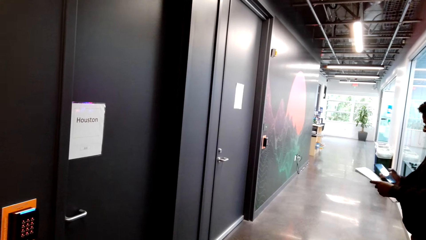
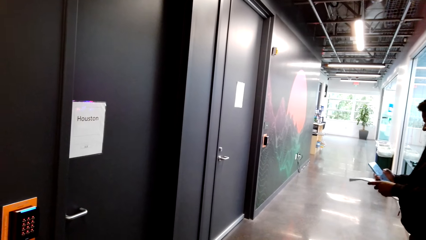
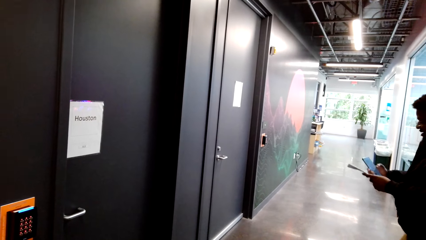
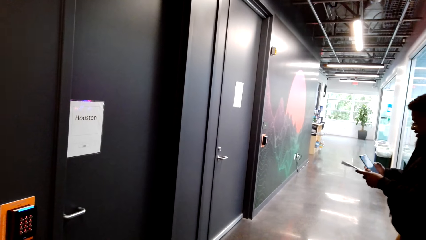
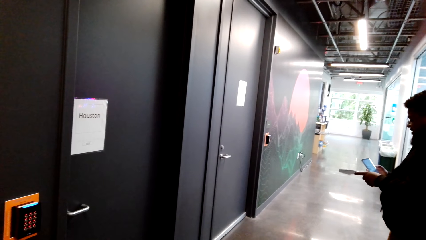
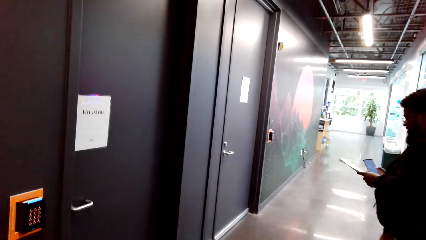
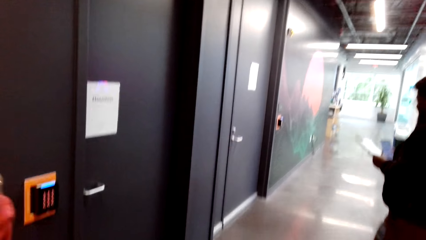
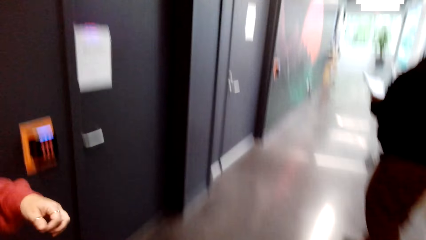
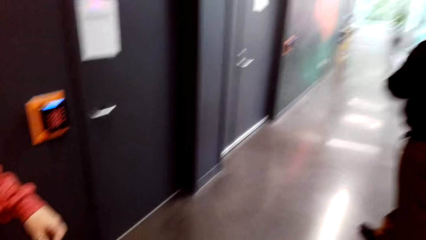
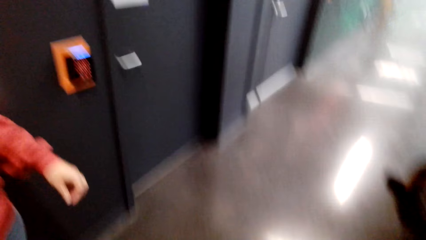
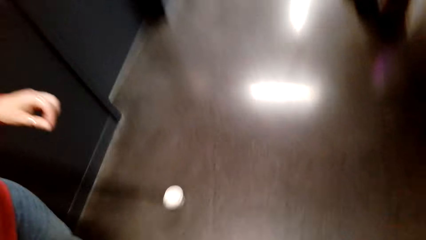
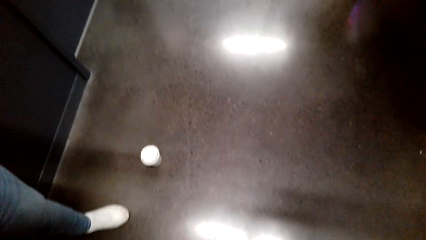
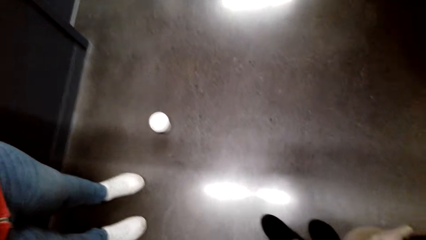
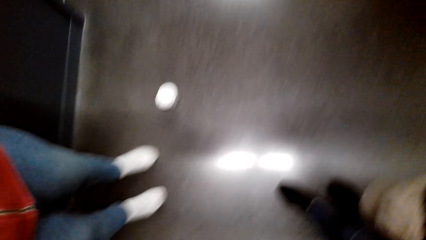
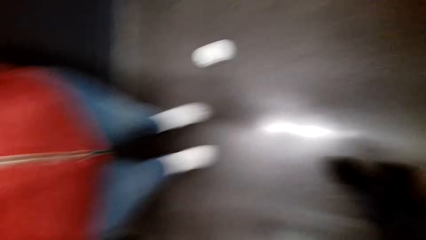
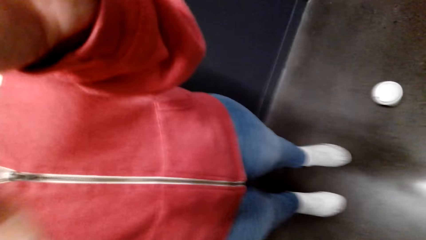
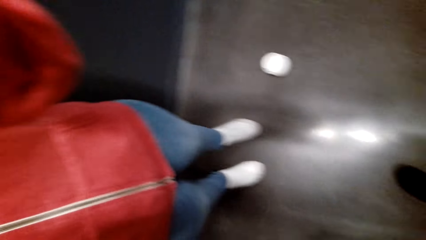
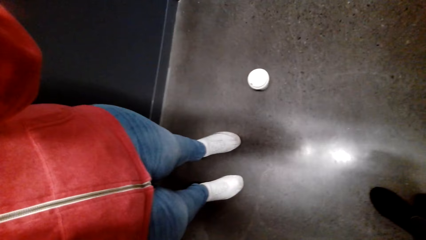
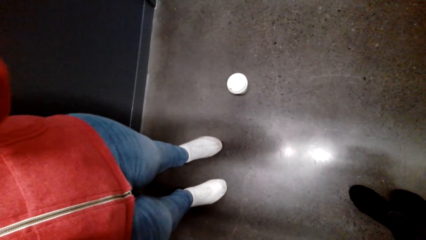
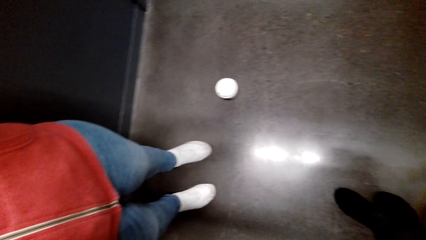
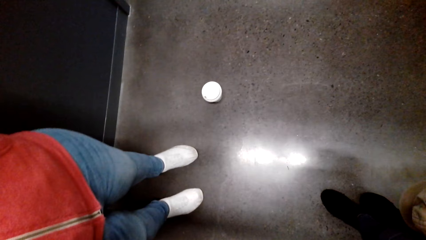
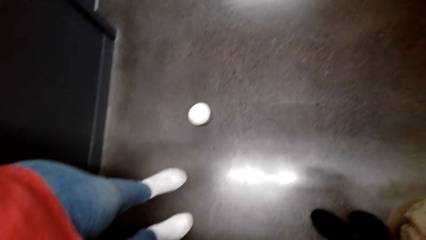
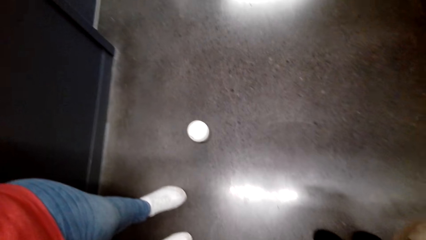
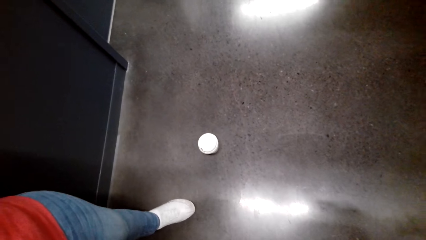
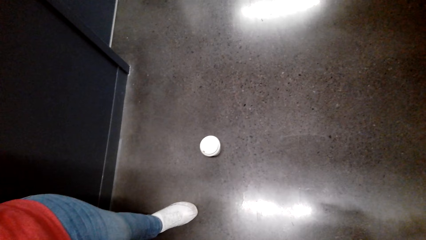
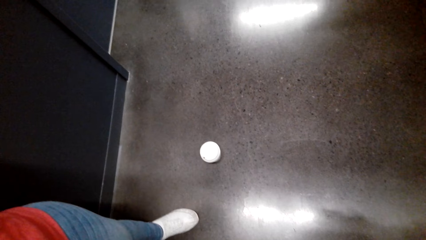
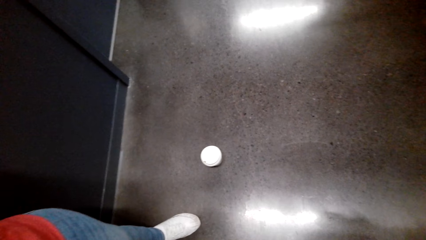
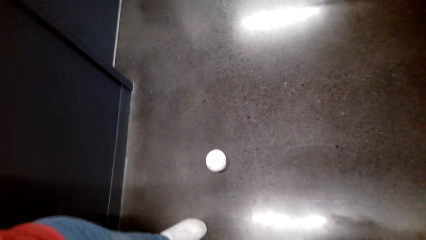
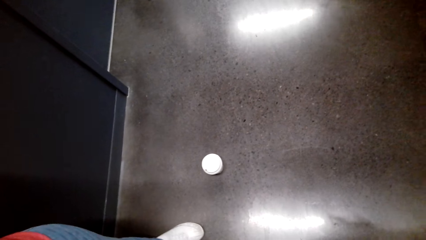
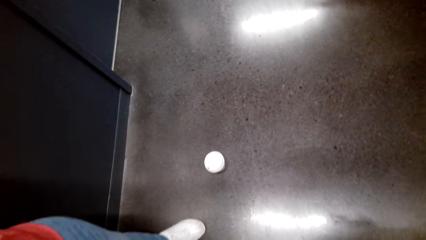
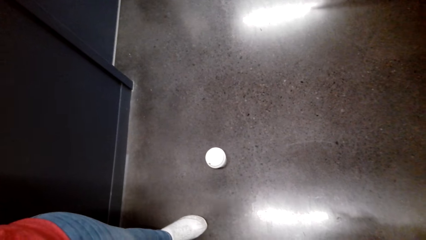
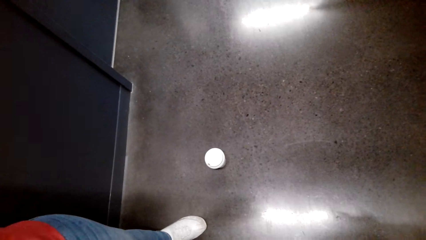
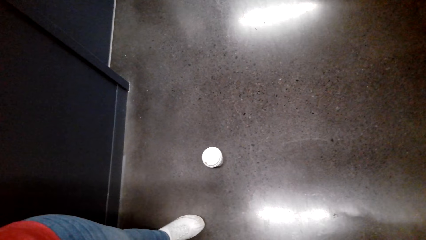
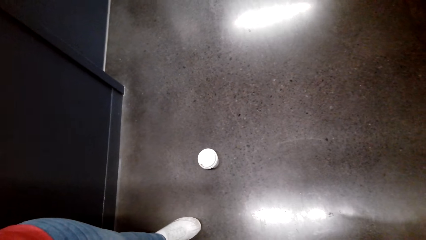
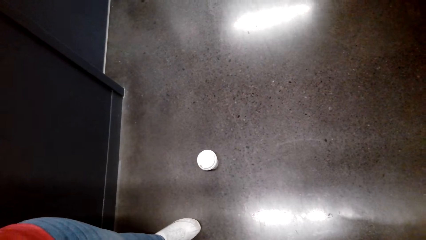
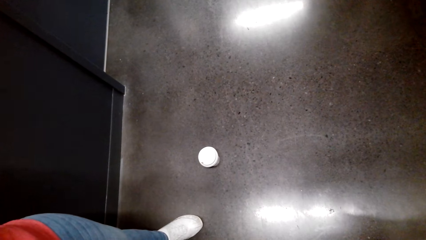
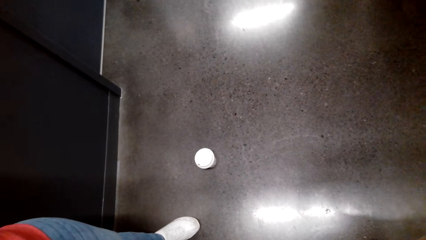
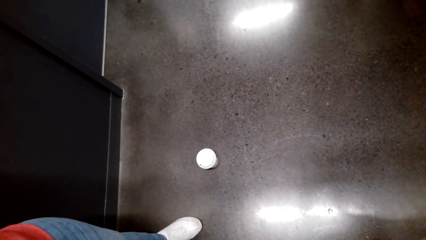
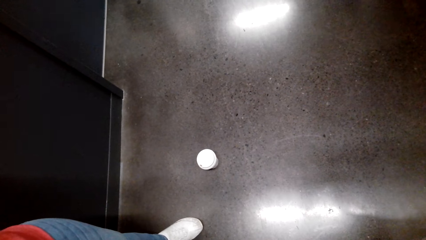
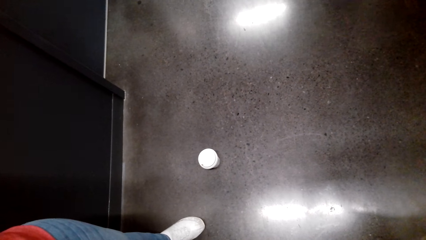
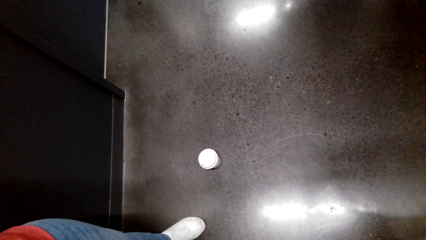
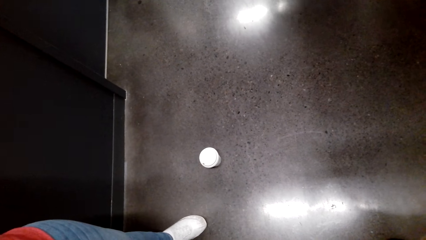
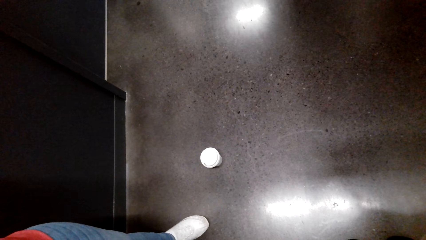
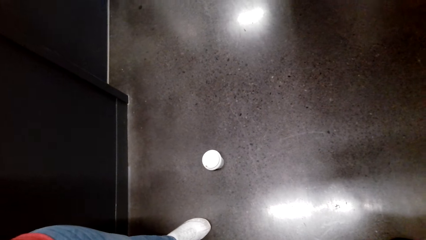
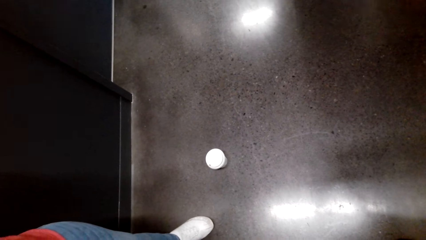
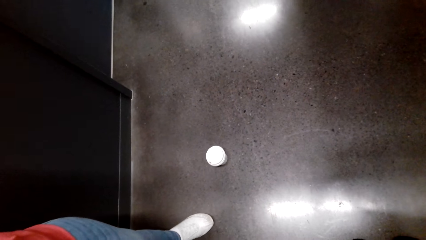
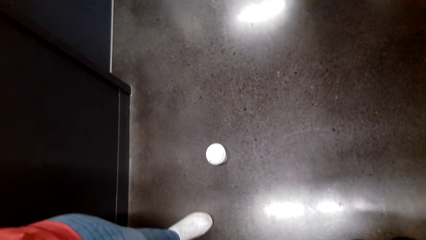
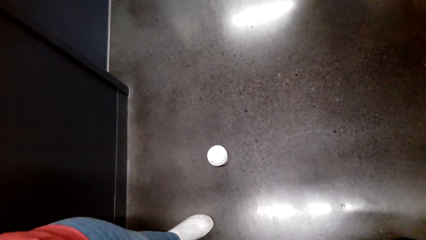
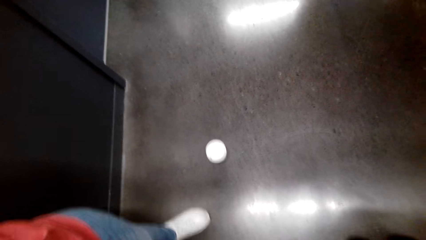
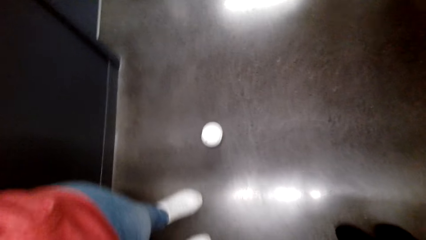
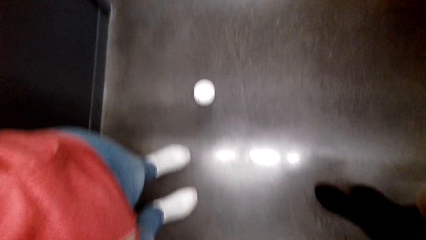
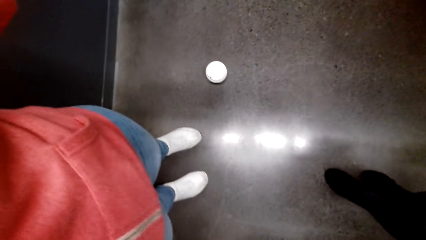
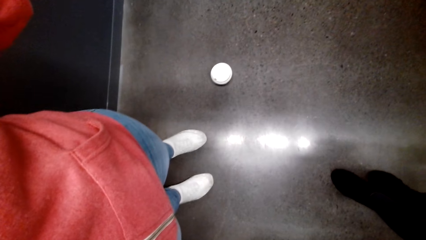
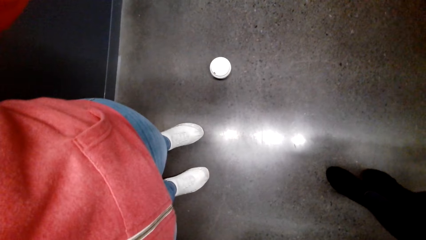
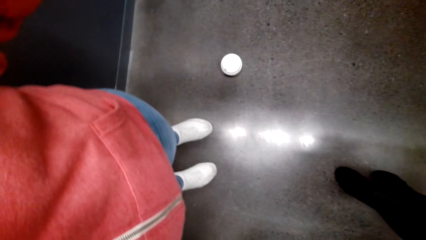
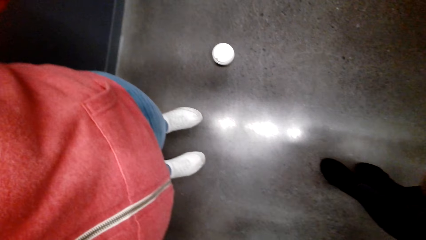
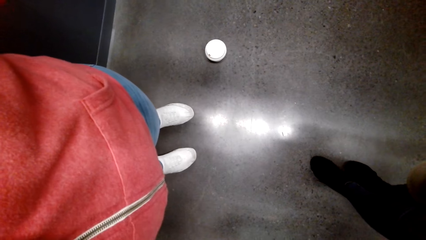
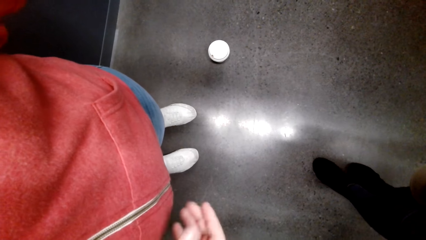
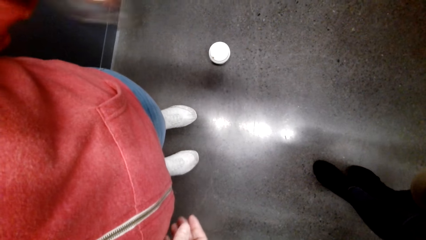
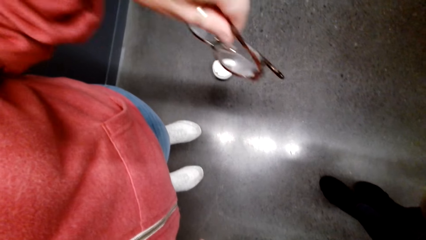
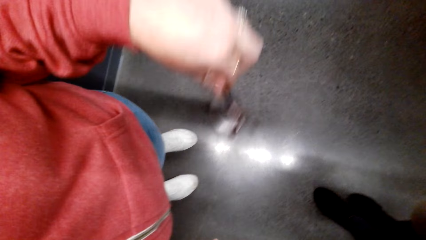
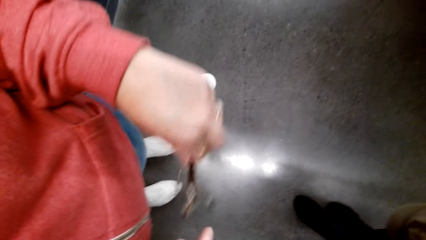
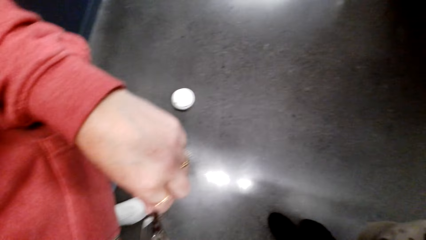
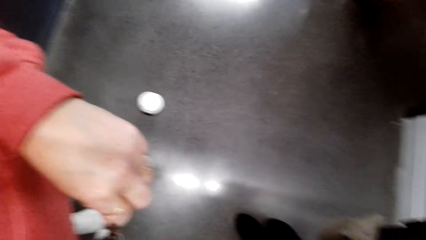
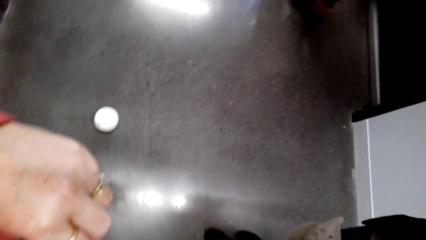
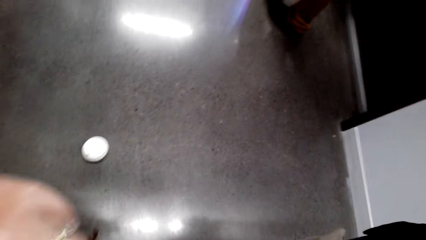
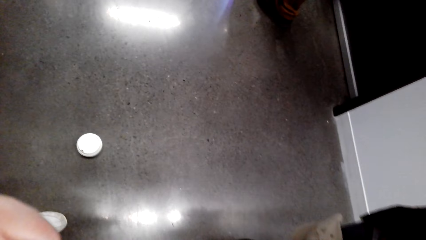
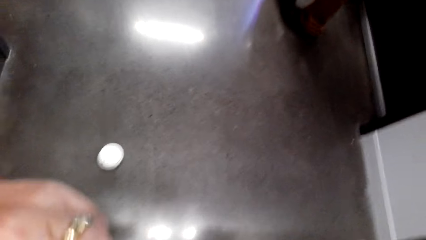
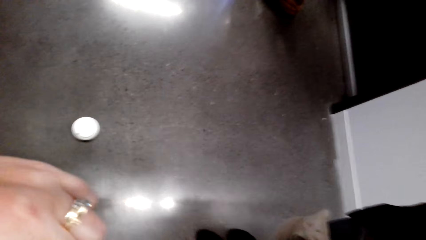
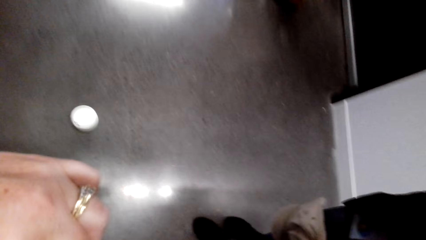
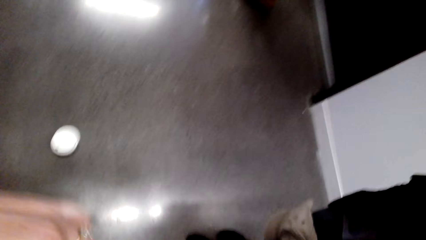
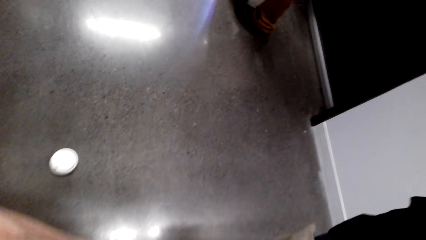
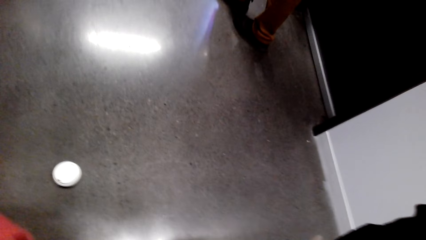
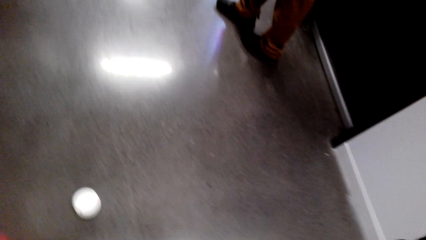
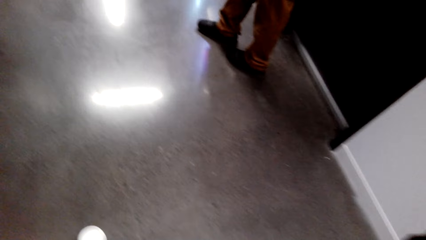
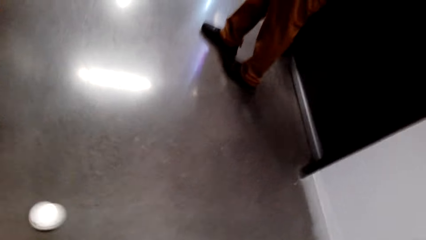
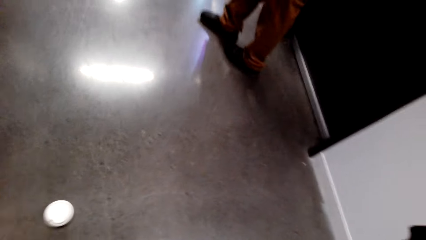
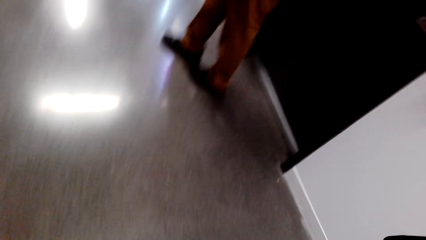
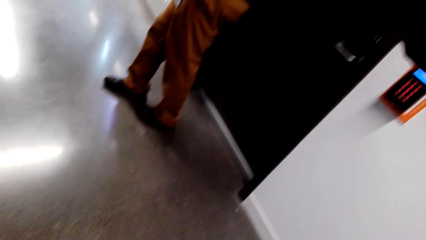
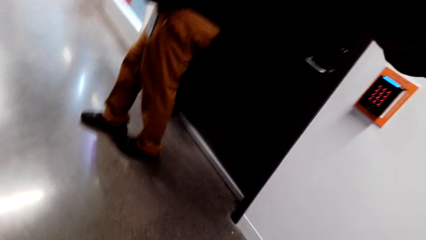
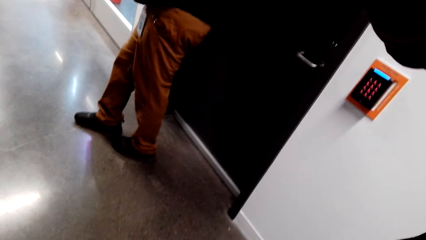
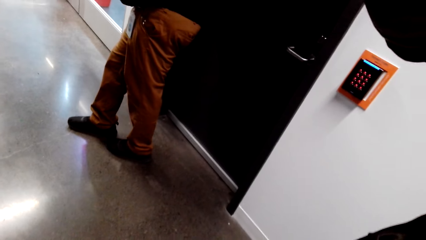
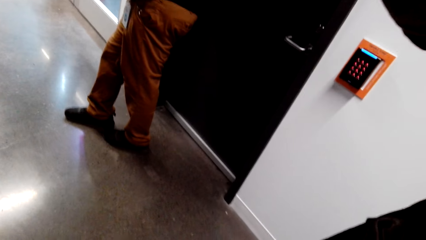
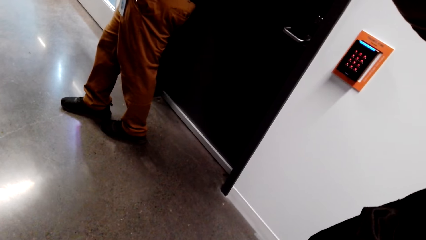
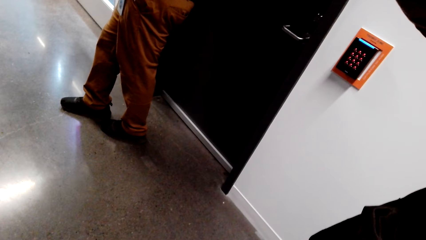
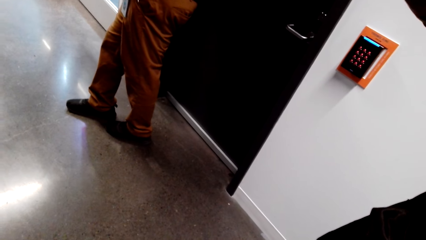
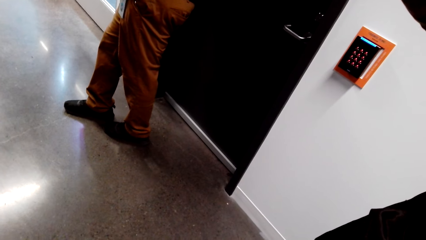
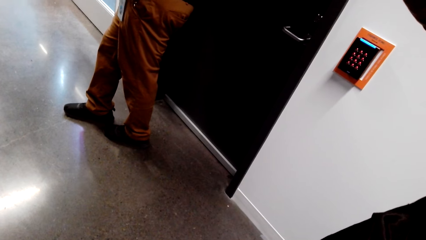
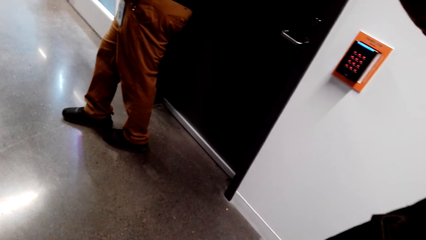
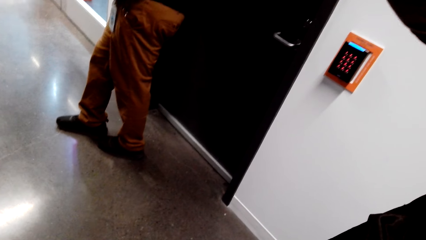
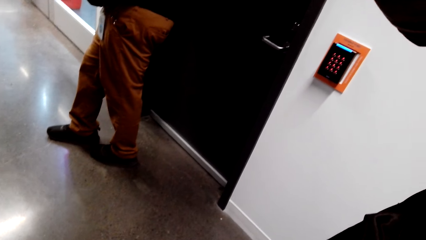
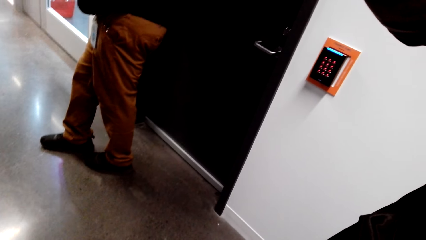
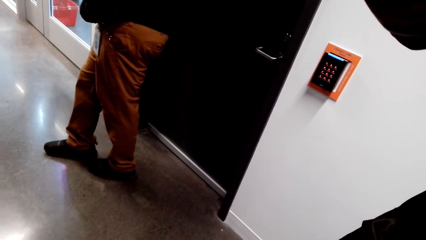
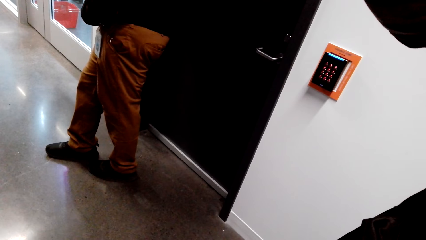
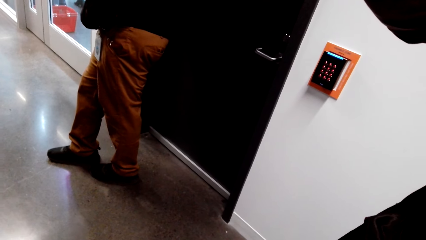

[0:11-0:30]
A man holds a phone in hand. The man looks at a booklet in hand. The camera wearer touches something. They speak. They let go of something.
